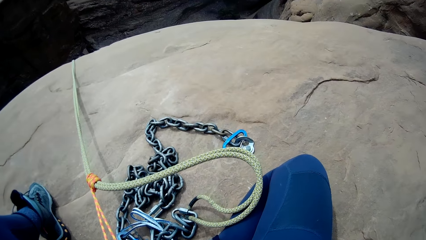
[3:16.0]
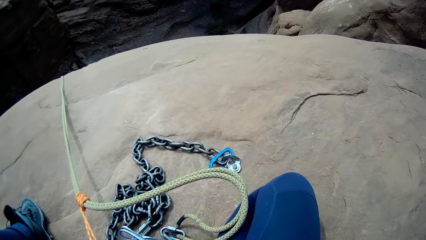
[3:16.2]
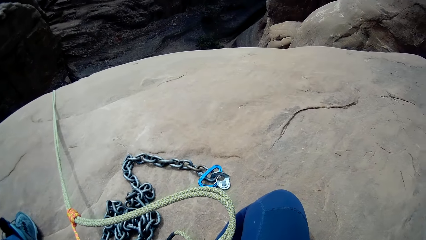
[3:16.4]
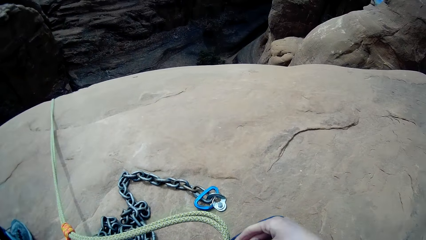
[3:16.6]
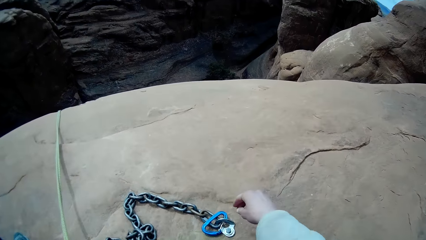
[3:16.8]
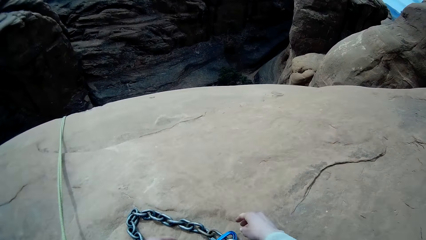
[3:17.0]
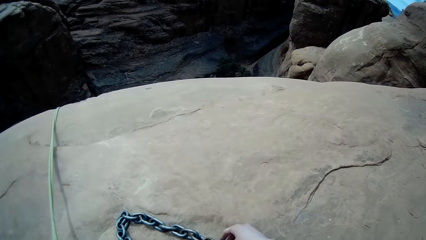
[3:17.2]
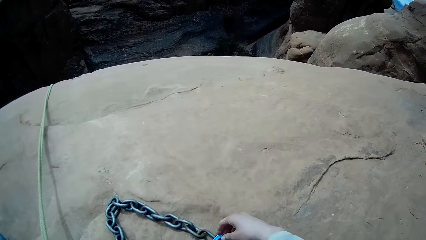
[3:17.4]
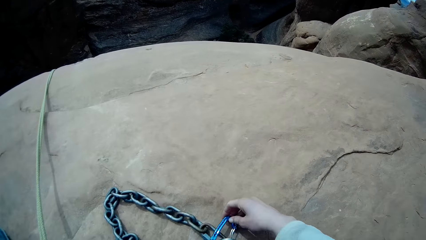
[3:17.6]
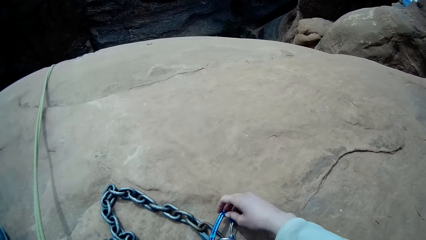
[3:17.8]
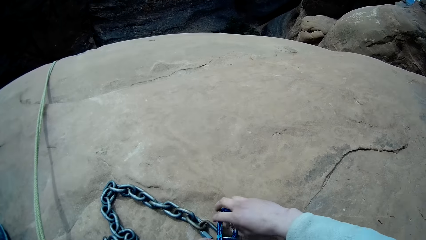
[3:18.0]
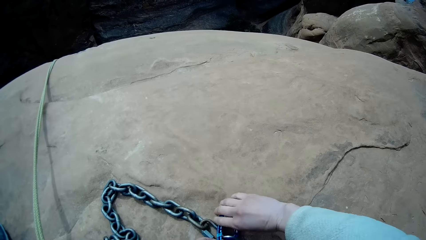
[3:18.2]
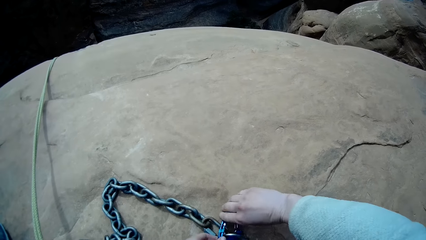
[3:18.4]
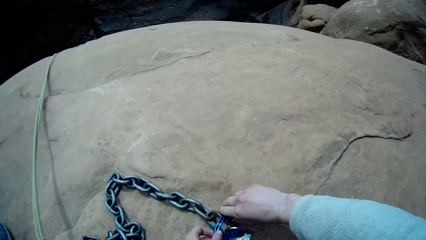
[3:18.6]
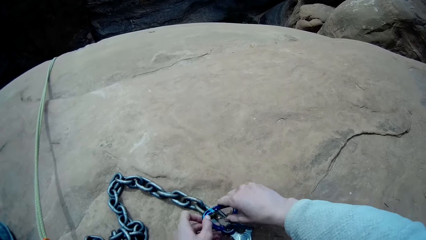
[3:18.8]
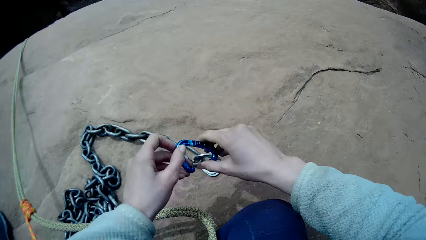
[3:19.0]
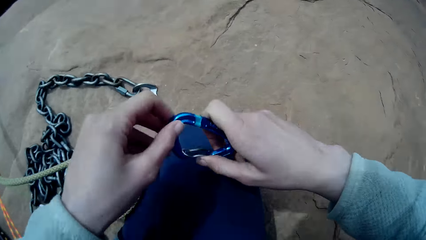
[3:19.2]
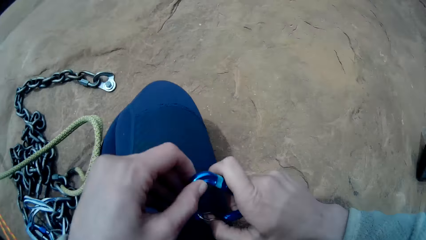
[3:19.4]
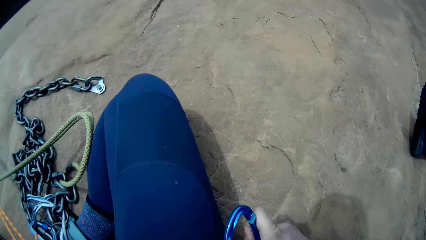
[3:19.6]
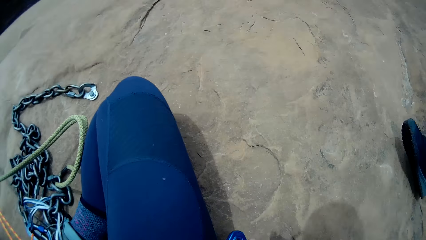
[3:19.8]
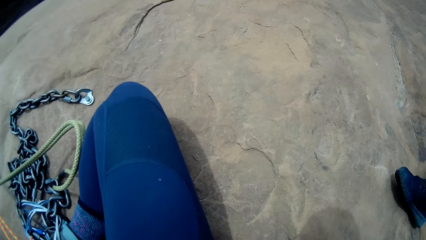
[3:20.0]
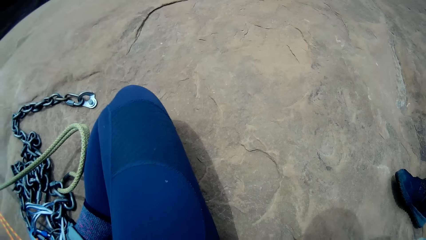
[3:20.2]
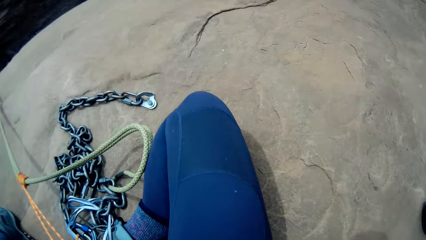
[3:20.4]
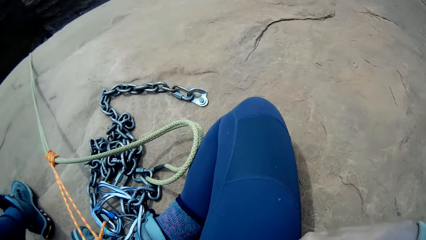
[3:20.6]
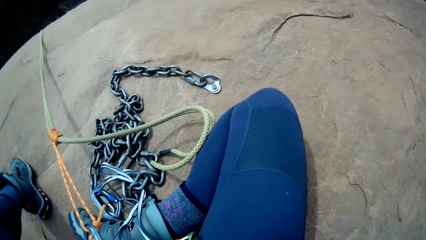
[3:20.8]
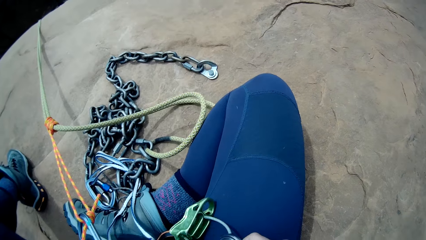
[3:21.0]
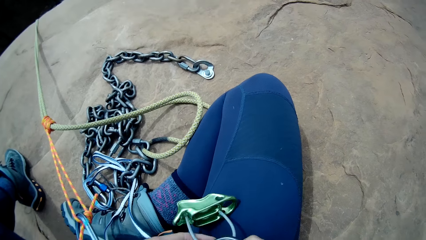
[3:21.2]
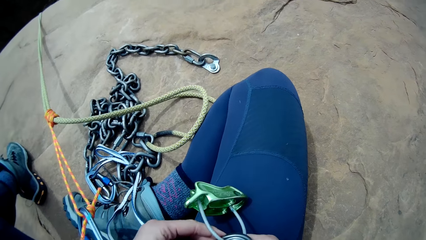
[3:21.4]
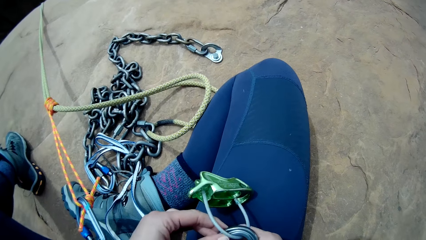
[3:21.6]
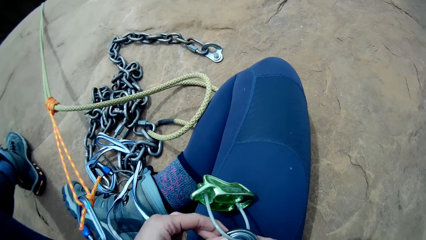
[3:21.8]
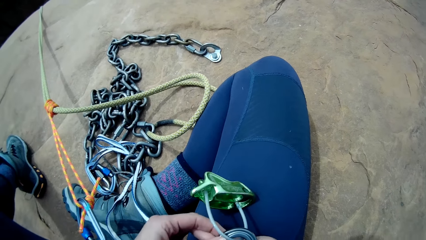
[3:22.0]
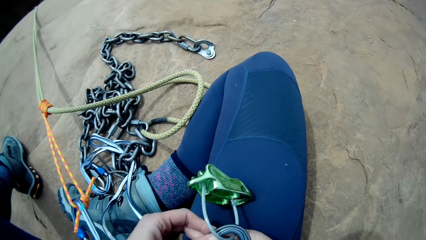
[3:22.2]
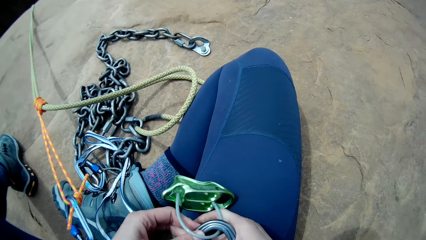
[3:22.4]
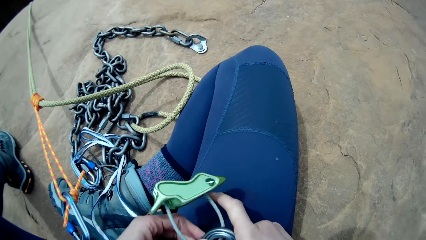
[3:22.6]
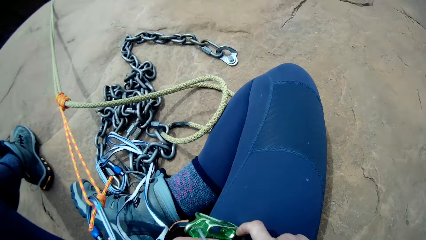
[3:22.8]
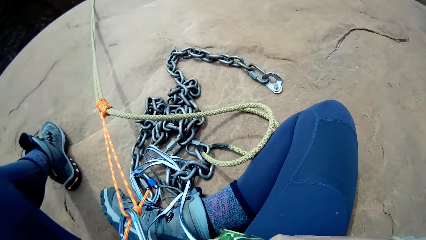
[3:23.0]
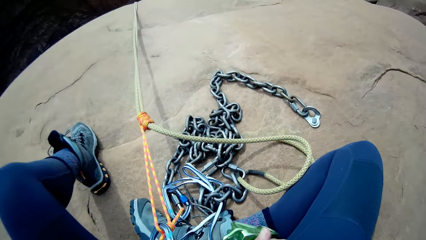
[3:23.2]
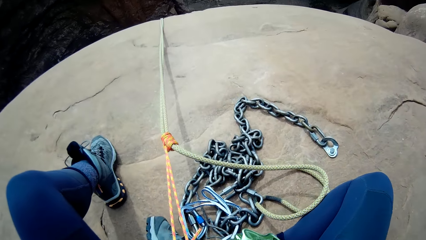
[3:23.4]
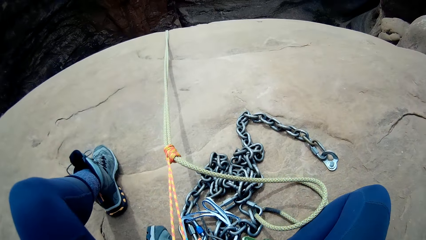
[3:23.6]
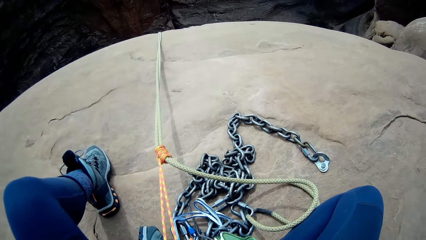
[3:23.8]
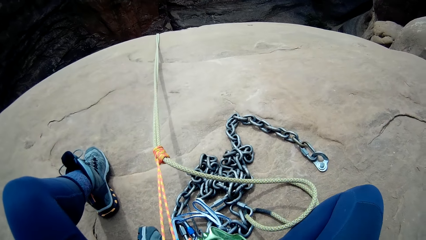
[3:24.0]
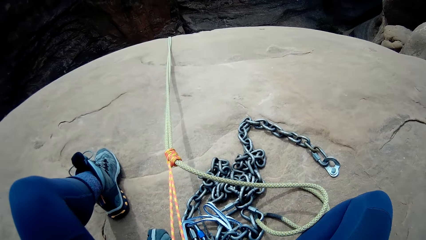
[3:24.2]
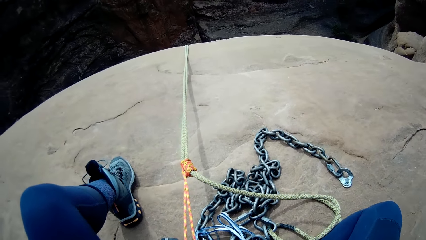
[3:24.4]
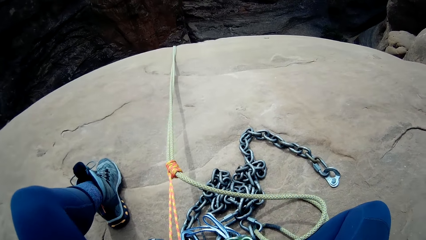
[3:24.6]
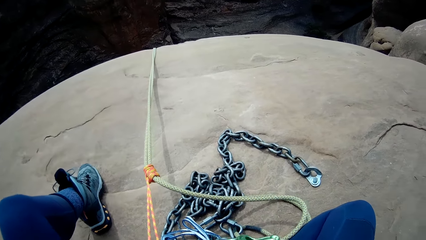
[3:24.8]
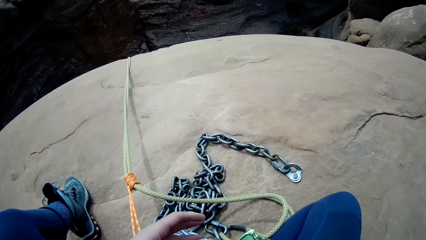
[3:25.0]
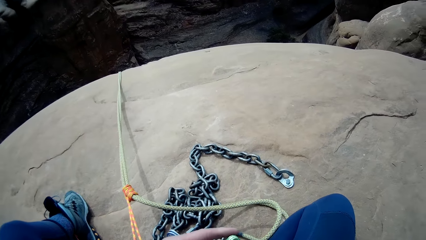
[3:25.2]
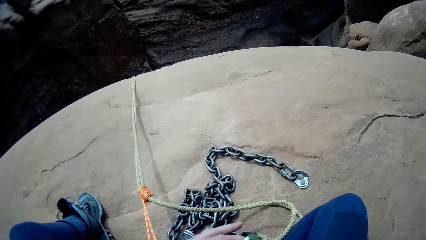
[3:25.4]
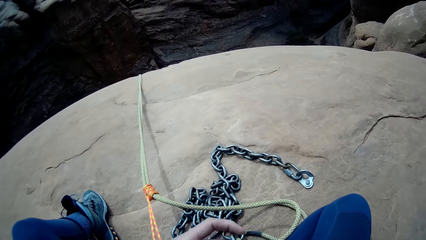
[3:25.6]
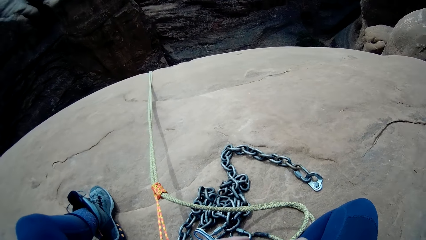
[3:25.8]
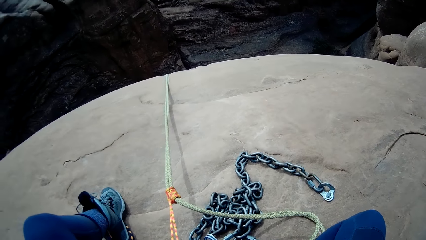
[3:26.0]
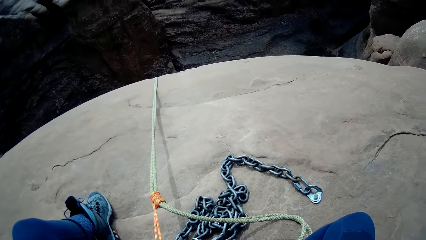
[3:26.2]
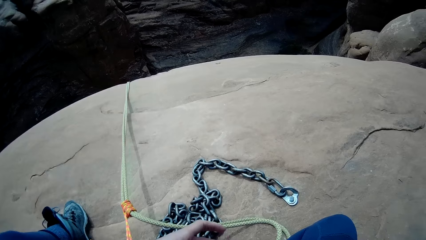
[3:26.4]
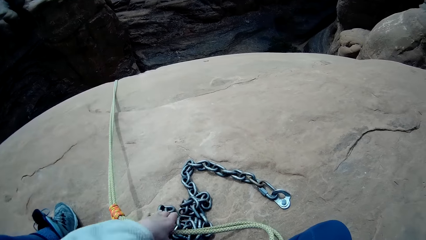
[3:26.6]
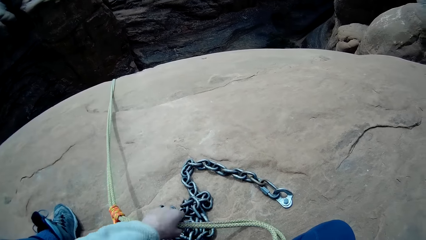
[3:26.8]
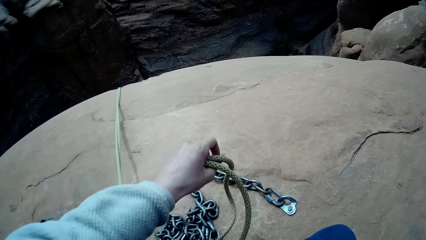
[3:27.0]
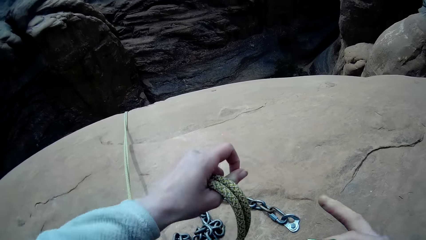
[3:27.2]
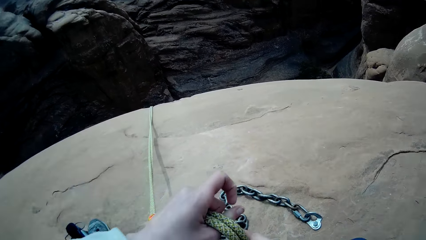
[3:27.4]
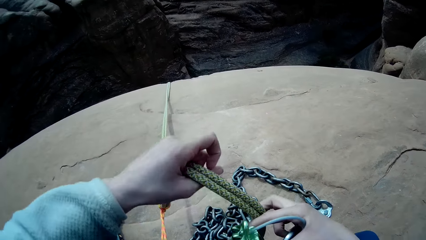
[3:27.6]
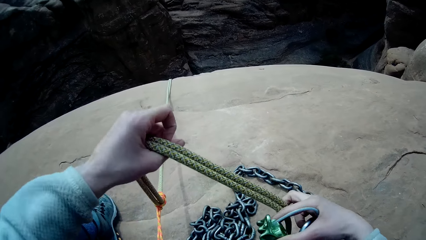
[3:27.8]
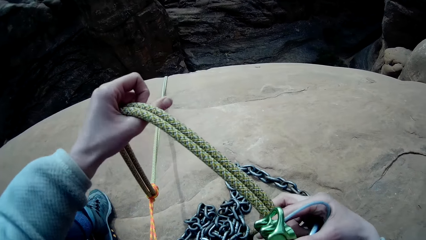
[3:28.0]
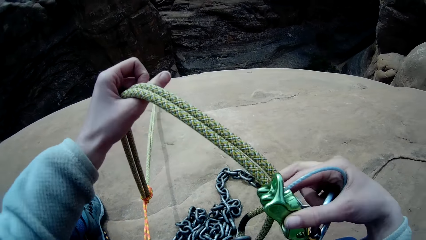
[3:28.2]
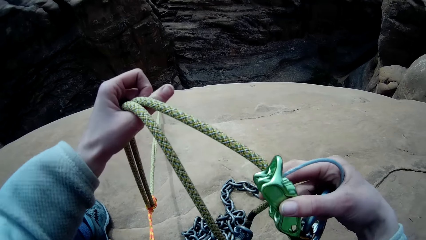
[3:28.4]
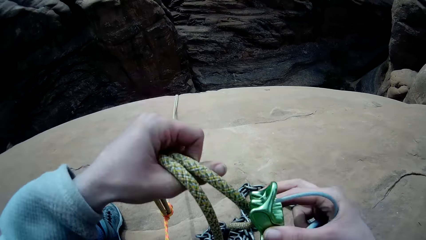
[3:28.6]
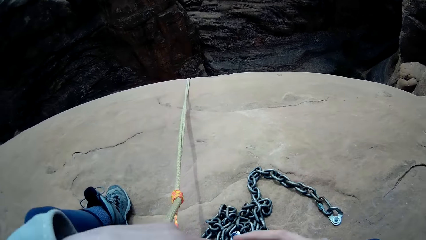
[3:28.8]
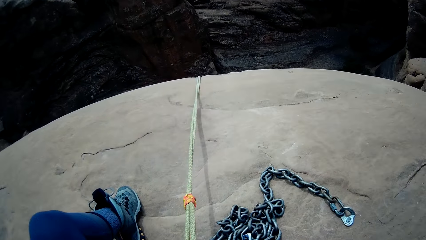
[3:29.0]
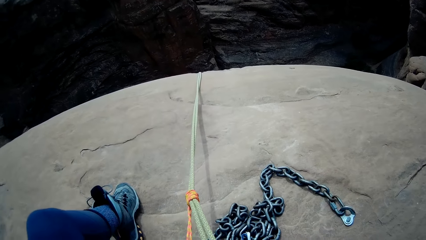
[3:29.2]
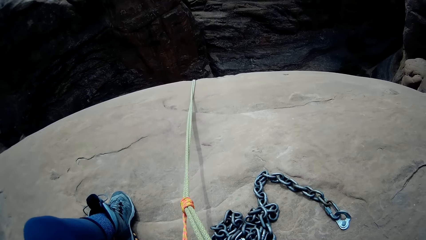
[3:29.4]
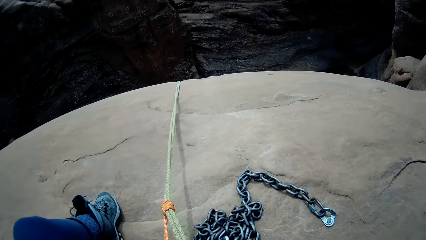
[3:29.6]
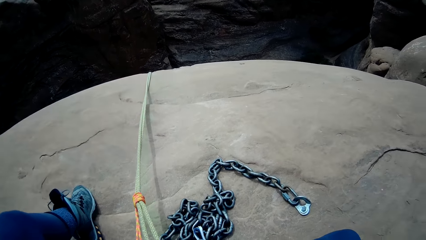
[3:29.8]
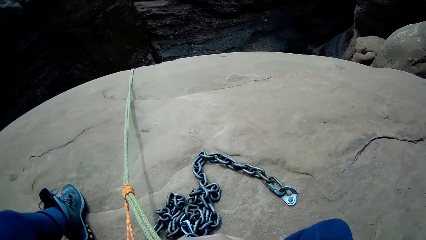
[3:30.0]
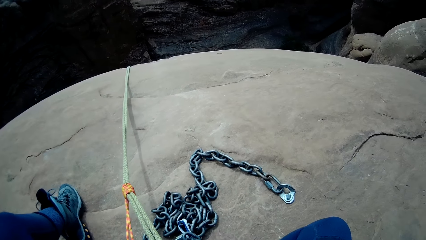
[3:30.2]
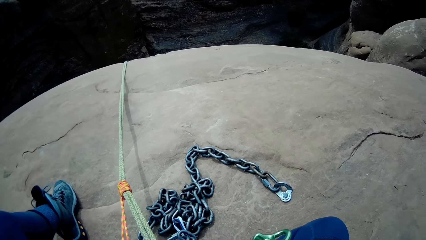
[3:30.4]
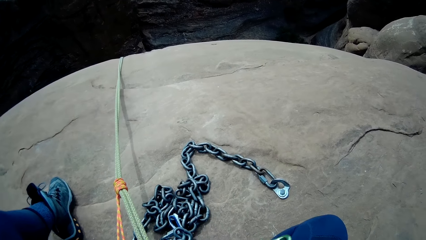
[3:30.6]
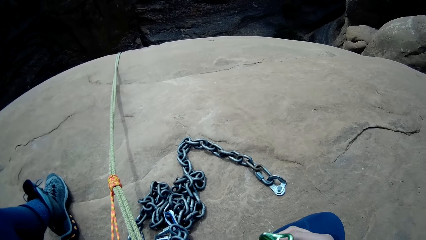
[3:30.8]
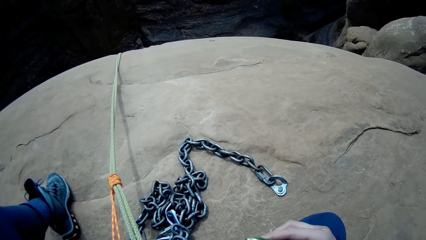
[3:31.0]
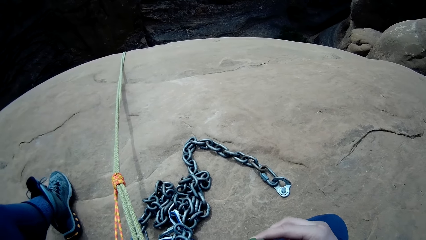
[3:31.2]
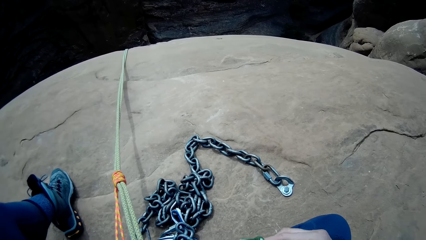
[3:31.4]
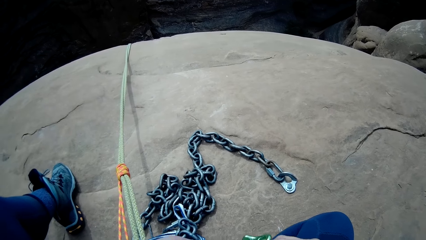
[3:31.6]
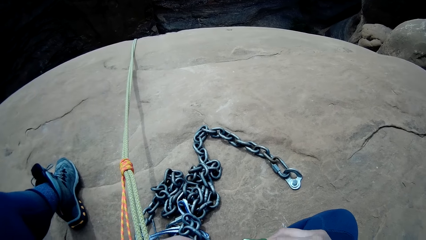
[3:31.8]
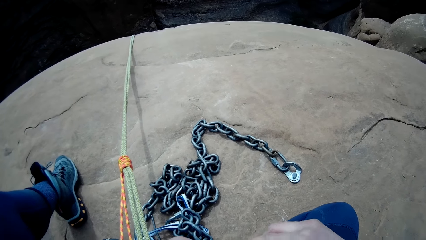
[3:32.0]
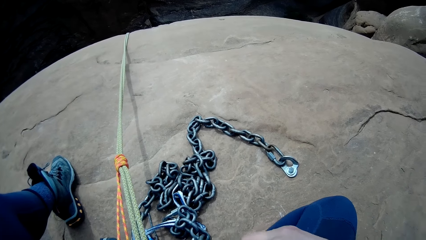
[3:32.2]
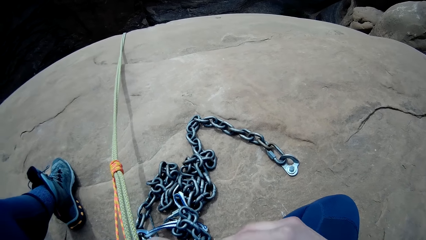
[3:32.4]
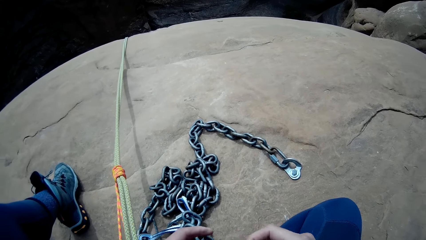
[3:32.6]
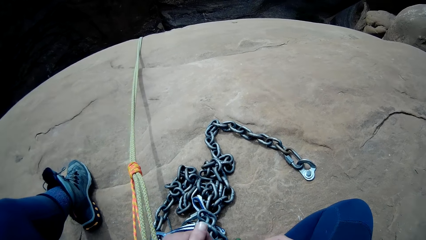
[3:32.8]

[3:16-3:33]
The camera wearer unhooks the rappel device or snap hook from the rock. They hook the device to the belt holder. They lift the rope.
